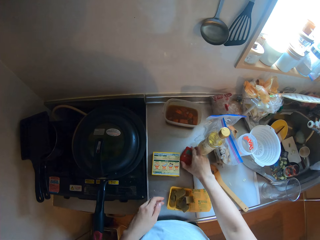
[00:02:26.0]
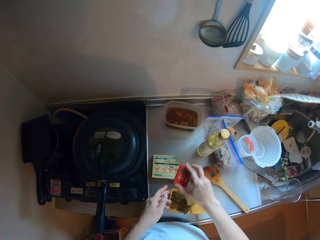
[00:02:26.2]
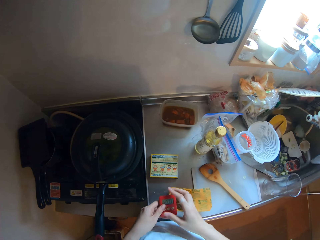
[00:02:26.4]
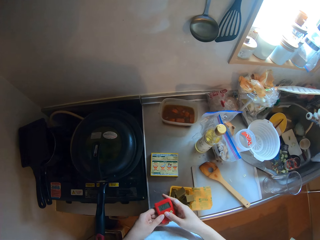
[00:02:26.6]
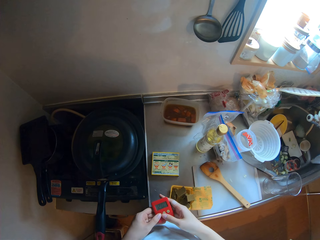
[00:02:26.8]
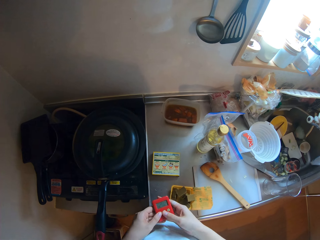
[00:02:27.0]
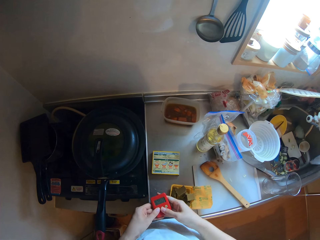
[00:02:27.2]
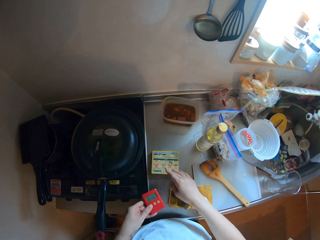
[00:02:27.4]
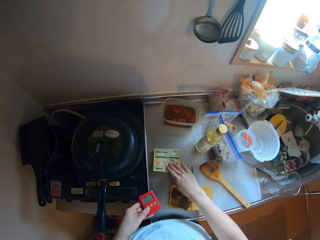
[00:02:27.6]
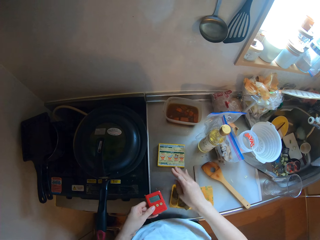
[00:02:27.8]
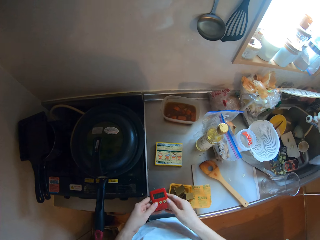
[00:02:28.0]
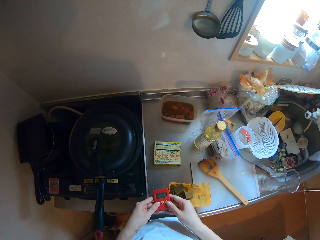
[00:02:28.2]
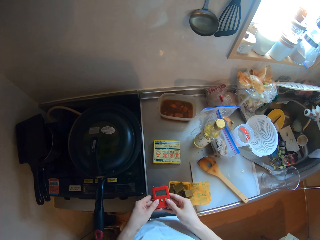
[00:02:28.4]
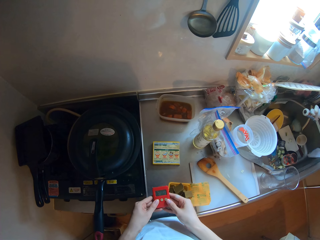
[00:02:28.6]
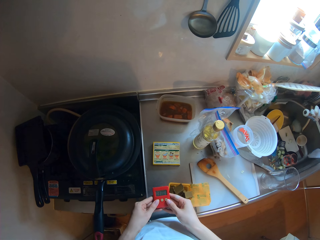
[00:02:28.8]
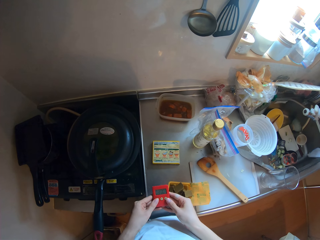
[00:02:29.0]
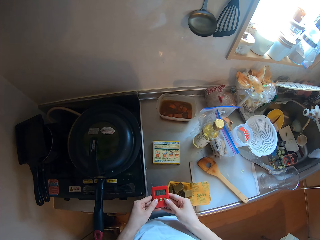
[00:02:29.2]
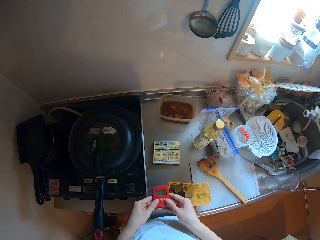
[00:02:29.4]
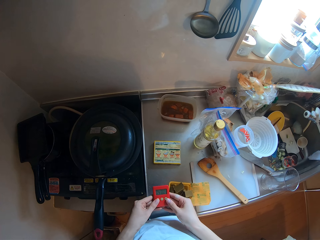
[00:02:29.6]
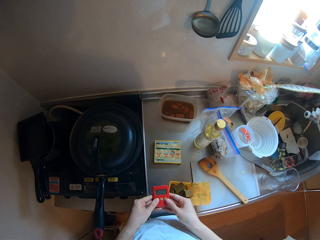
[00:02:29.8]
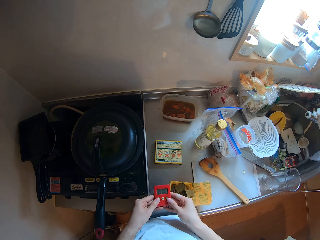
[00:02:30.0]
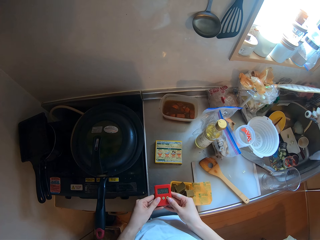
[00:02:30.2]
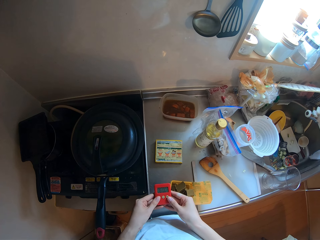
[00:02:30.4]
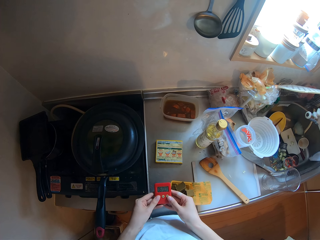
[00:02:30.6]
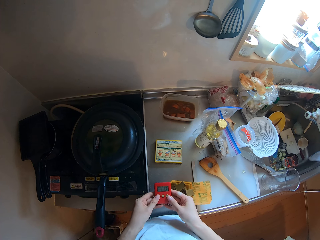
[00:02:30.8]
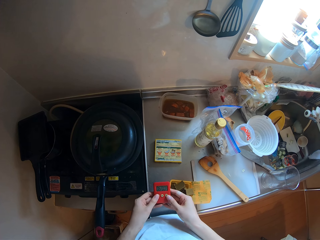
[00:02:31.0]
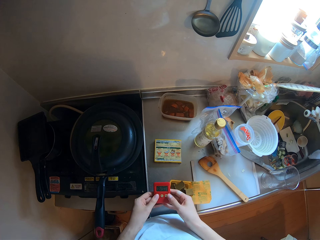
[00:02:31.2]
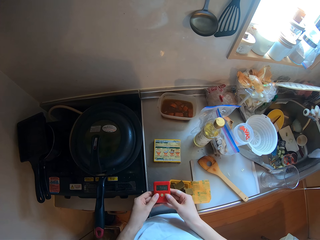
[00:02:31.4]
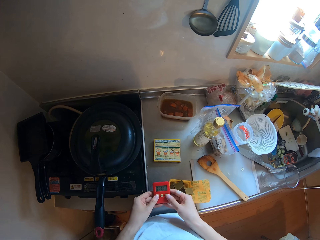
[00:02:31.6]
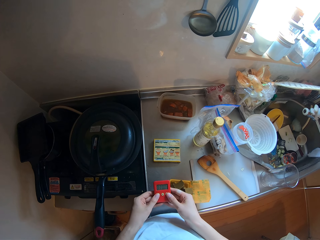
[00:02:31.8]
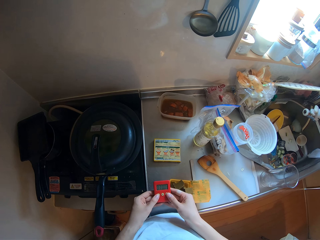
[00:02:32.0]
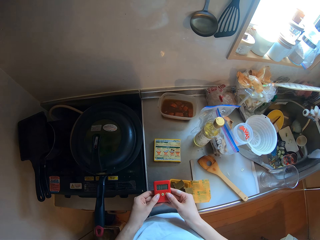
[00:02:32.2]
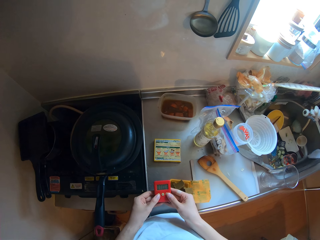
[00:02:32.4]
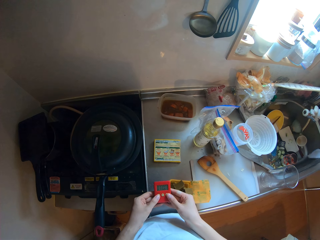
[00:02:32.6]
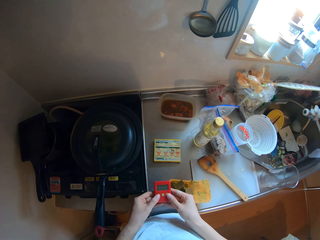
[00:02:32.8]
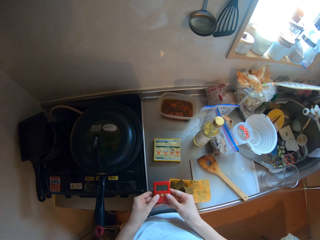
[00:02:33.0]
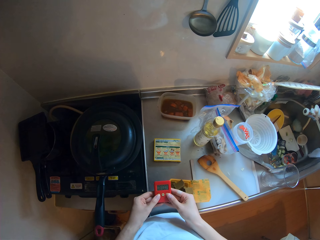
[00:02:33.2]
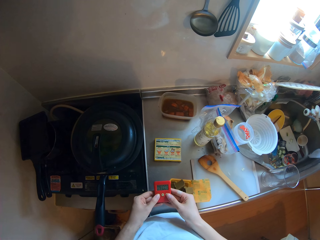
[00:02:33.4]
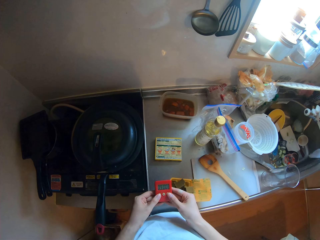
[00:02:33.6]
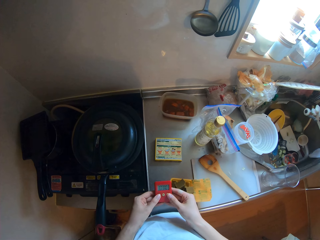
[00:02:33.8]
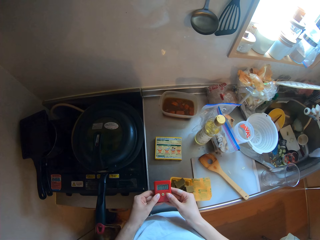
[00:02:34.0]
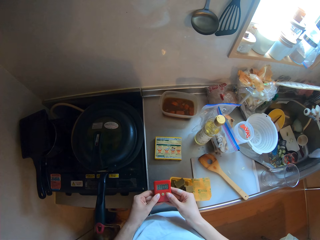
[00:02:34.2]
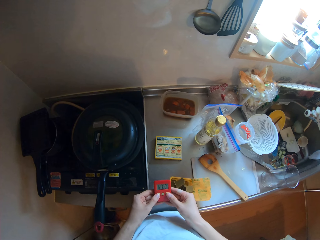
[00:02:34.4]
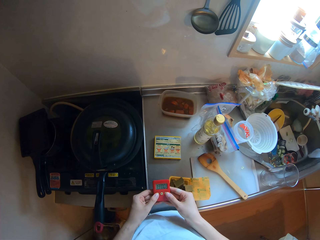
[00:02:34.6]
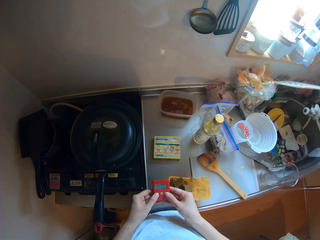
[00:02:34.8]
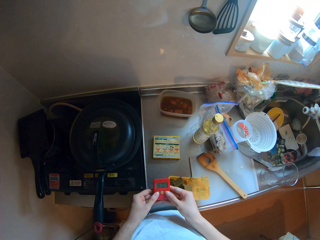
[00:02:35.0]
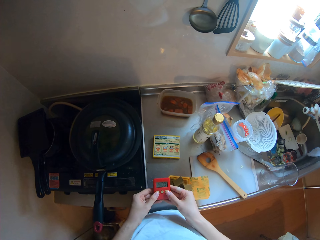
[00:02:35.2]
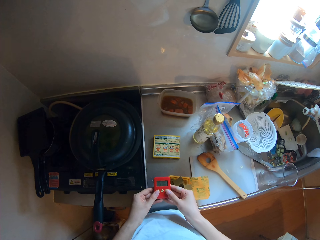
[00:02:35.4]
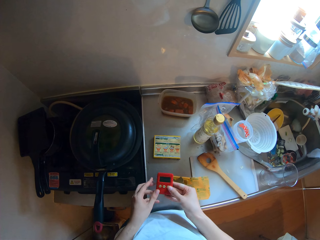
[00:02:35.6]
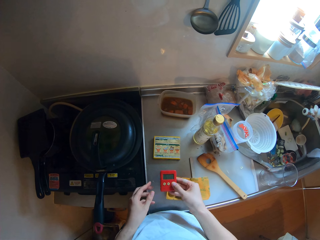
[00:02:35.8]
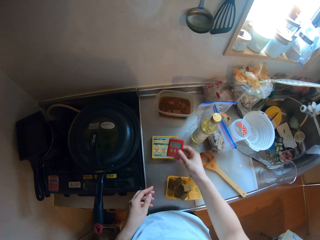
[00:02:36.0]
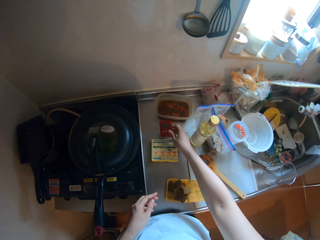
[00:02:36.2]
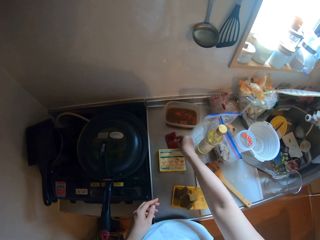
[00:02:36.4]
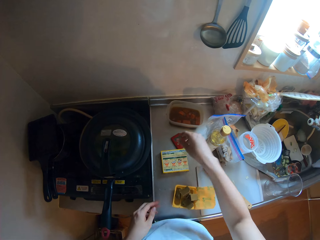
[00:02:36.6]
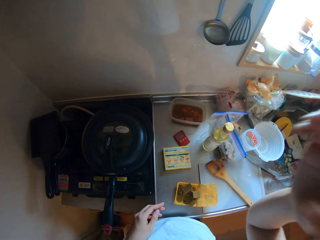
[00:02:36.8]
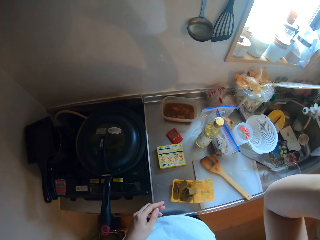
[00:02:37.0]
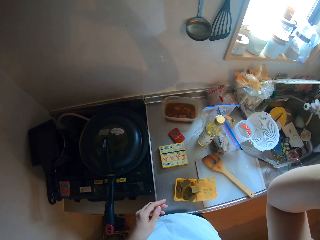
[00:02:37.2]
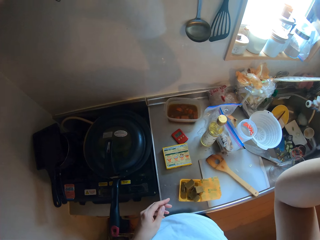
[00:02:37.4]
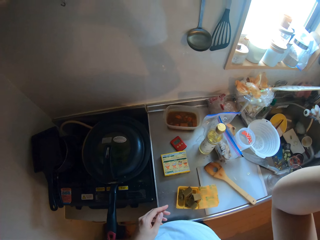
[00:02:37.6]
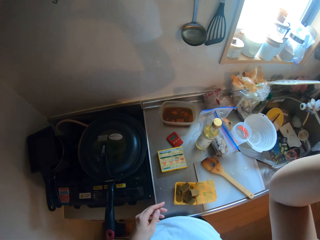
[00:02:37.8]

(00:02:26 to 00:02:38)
The camera wearer picks up the timer from the table with her right hand. She sets the timer in her hands. She adjusts a box on the table with her right hand. She sets the timer, and continues adjusting the timer in her hands. She drops the timer on the table with her right hand. She fixes the camera on the head.
